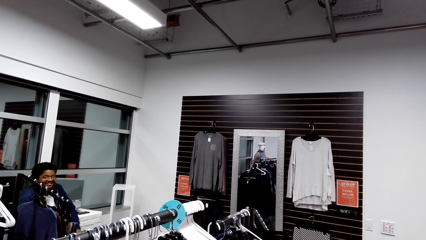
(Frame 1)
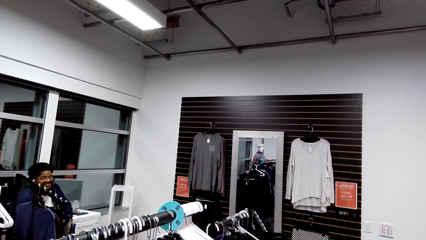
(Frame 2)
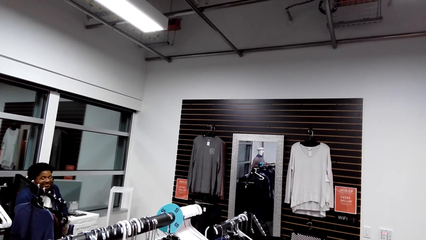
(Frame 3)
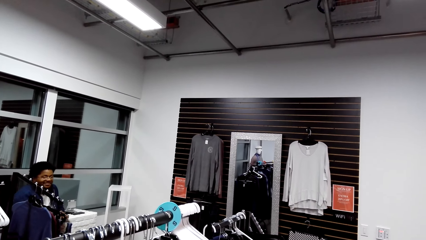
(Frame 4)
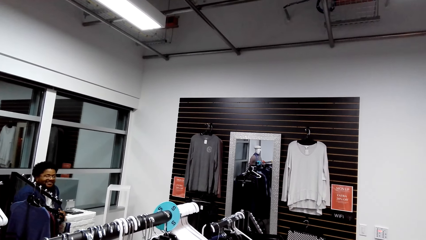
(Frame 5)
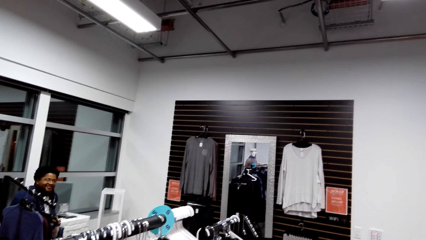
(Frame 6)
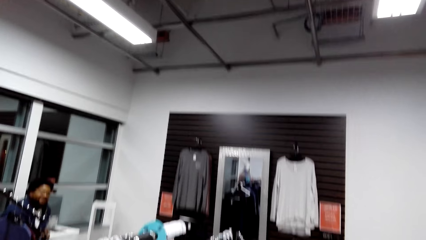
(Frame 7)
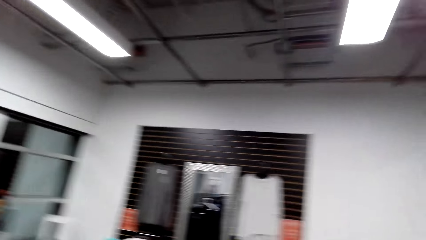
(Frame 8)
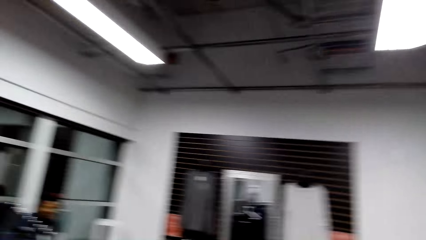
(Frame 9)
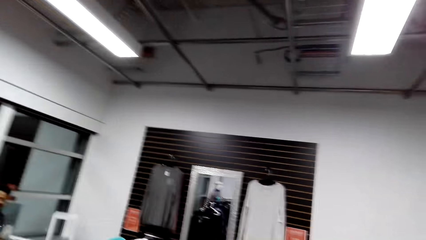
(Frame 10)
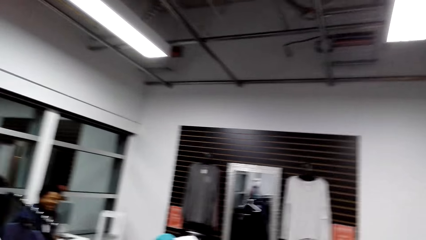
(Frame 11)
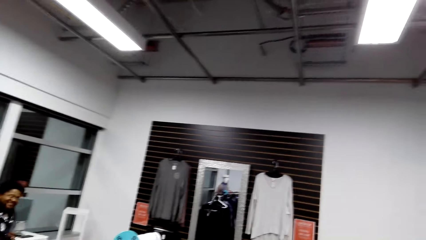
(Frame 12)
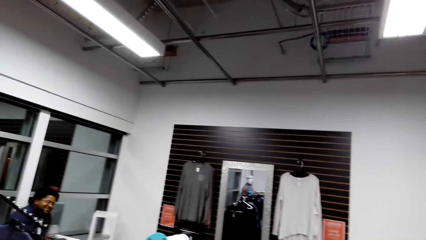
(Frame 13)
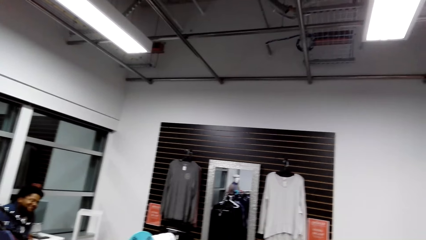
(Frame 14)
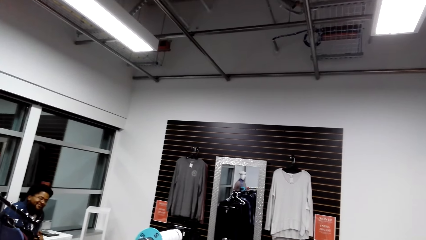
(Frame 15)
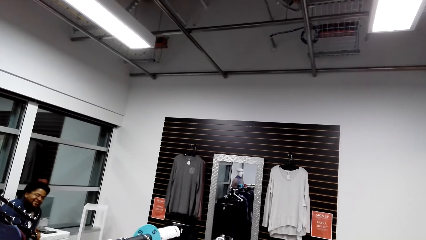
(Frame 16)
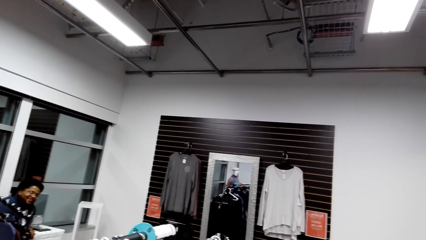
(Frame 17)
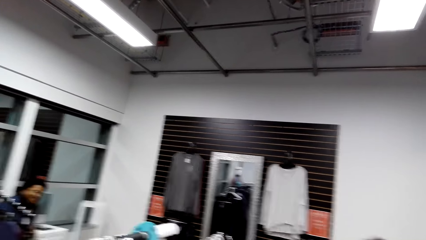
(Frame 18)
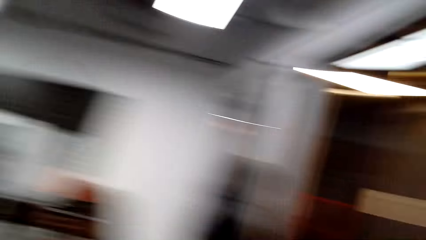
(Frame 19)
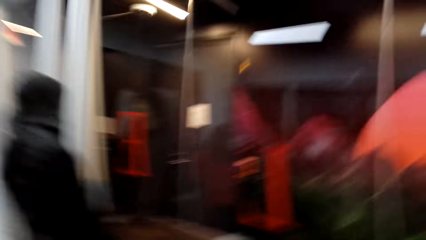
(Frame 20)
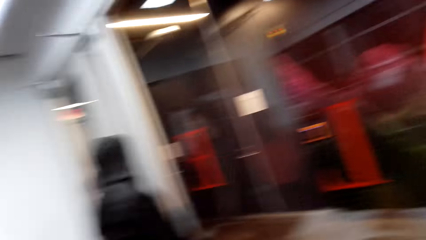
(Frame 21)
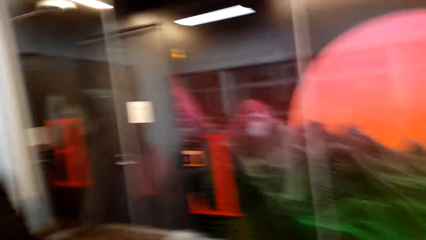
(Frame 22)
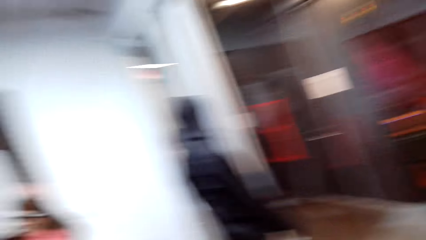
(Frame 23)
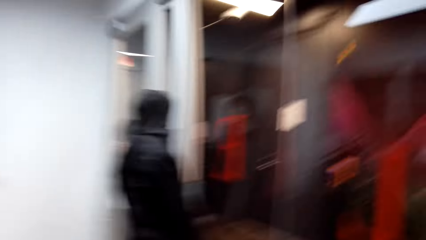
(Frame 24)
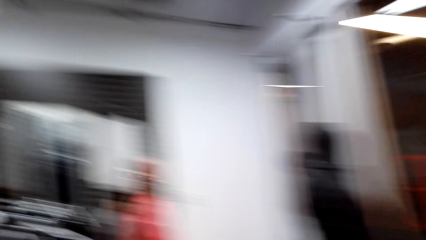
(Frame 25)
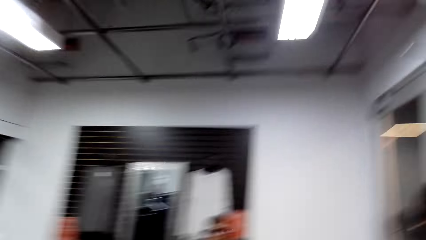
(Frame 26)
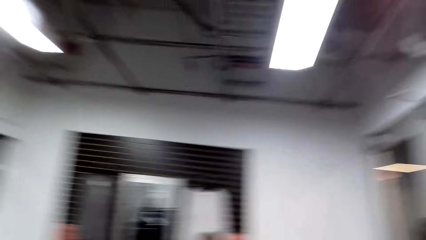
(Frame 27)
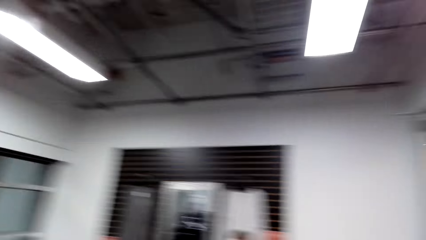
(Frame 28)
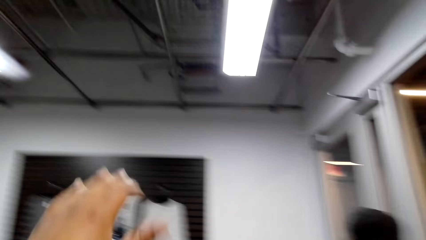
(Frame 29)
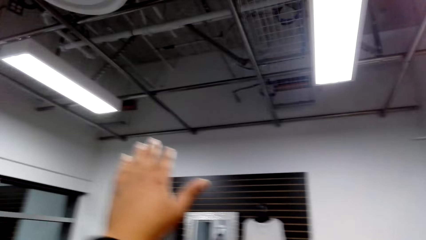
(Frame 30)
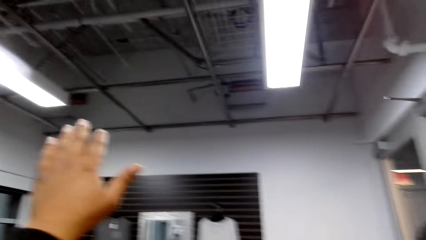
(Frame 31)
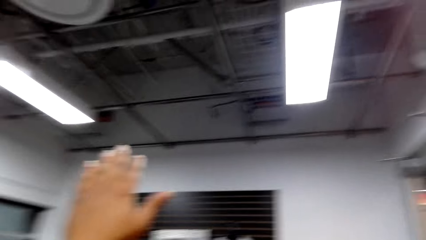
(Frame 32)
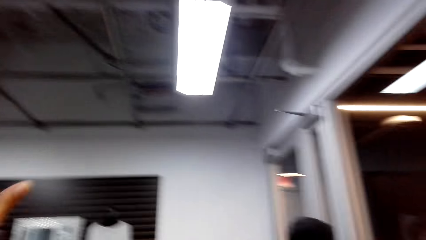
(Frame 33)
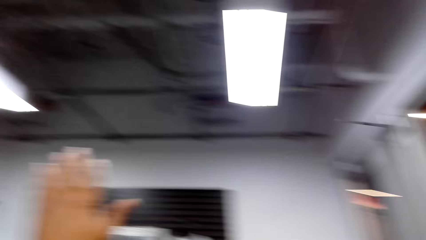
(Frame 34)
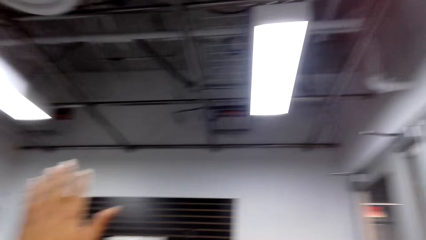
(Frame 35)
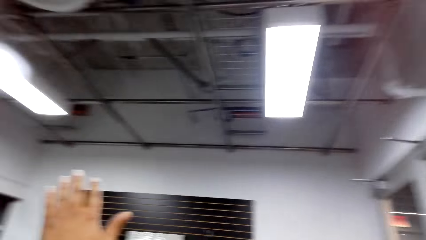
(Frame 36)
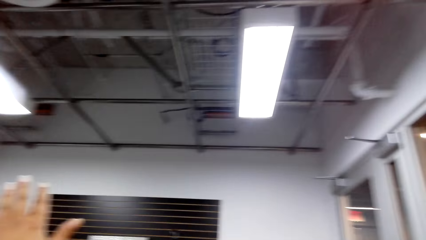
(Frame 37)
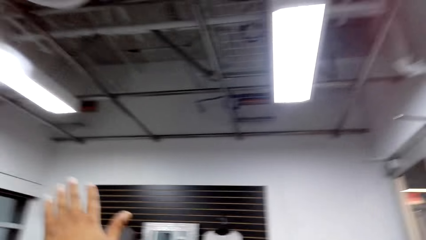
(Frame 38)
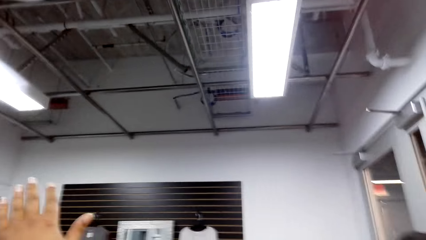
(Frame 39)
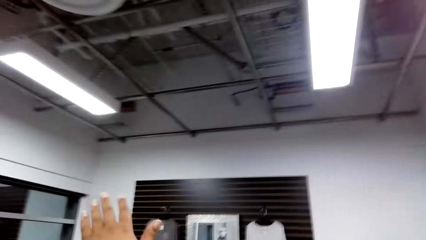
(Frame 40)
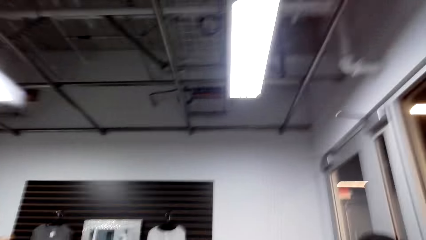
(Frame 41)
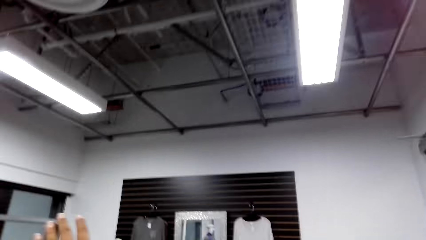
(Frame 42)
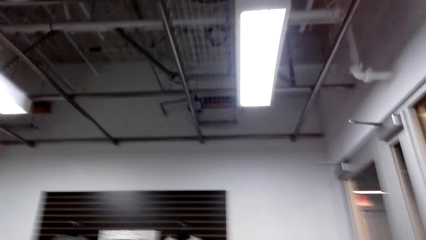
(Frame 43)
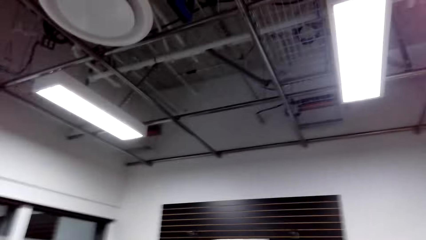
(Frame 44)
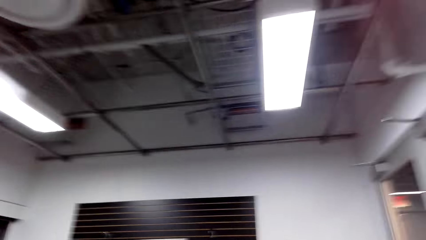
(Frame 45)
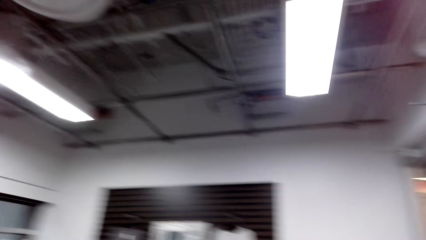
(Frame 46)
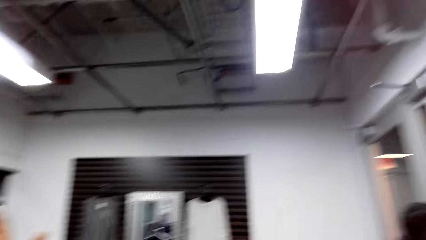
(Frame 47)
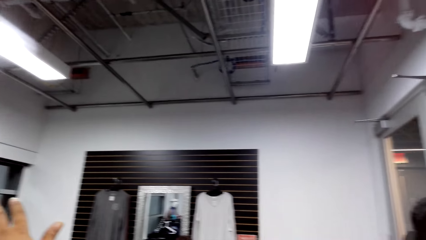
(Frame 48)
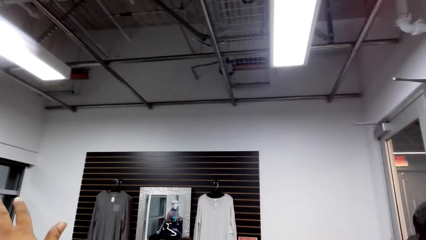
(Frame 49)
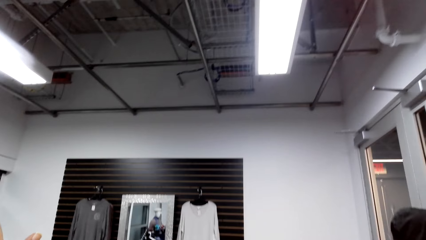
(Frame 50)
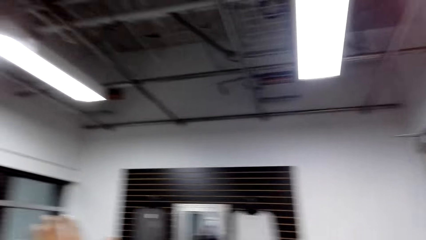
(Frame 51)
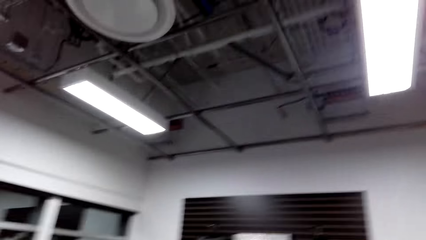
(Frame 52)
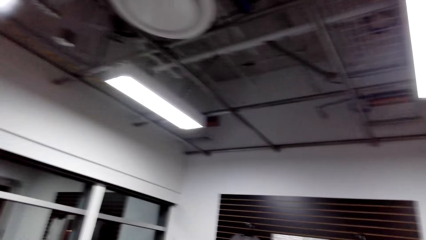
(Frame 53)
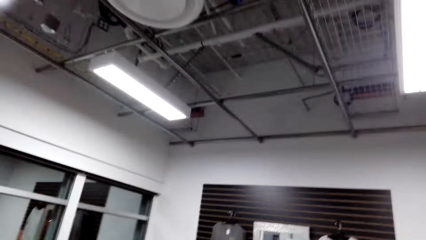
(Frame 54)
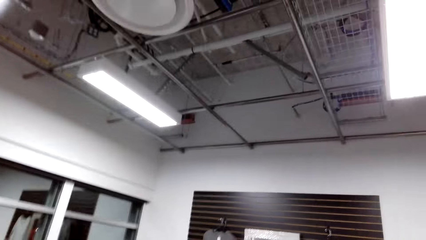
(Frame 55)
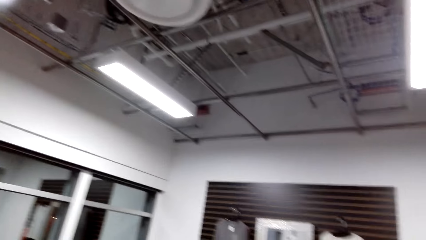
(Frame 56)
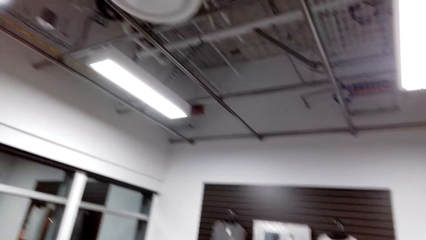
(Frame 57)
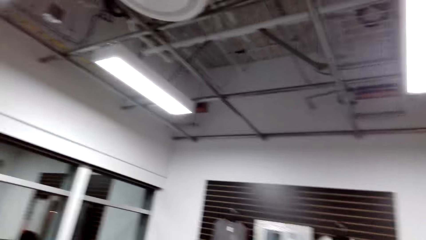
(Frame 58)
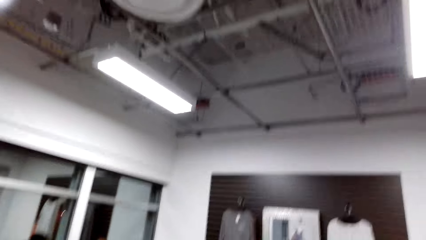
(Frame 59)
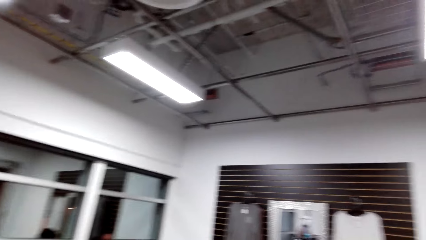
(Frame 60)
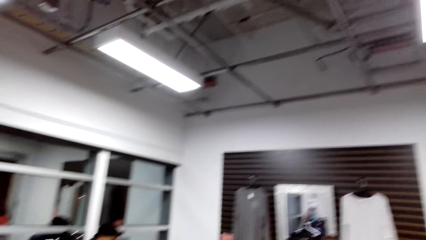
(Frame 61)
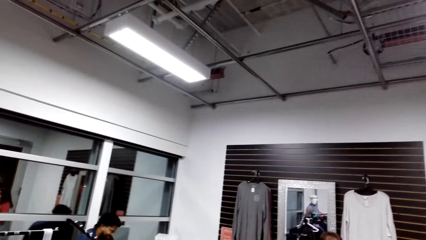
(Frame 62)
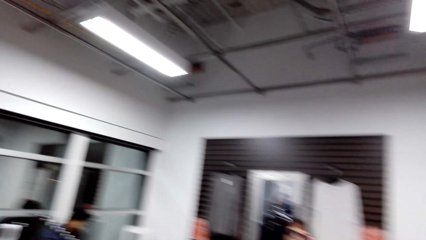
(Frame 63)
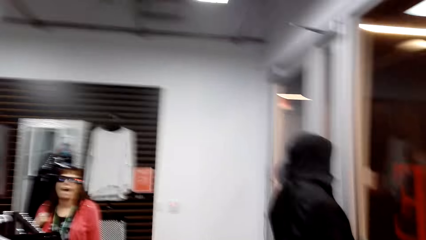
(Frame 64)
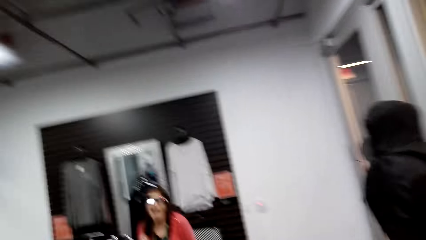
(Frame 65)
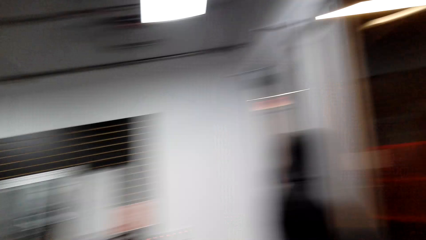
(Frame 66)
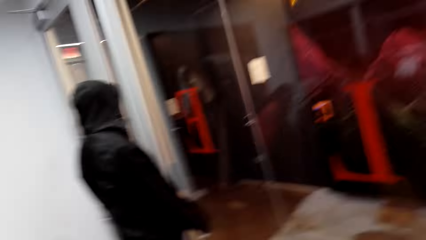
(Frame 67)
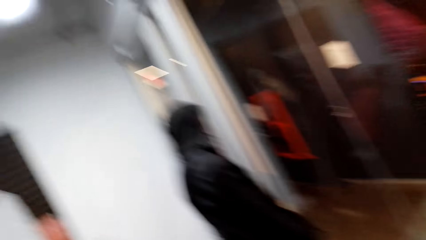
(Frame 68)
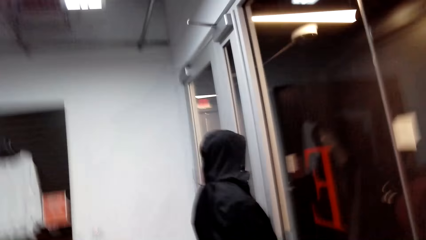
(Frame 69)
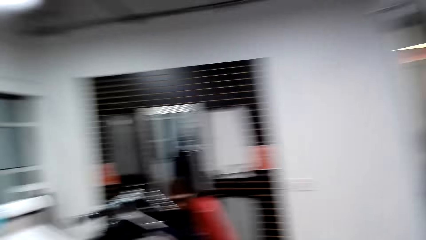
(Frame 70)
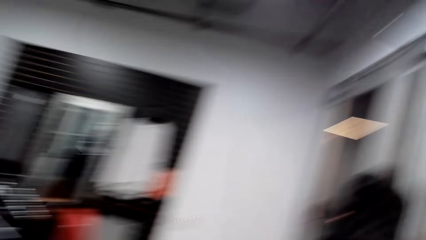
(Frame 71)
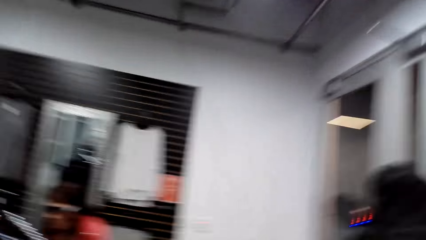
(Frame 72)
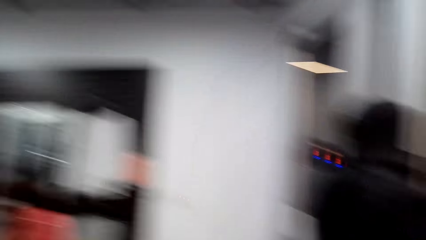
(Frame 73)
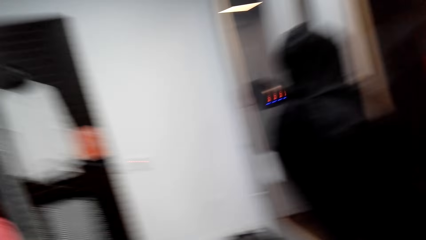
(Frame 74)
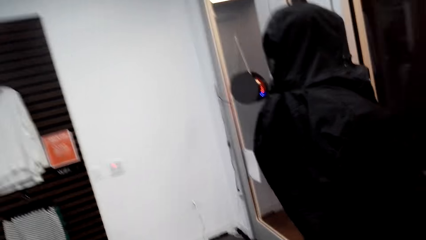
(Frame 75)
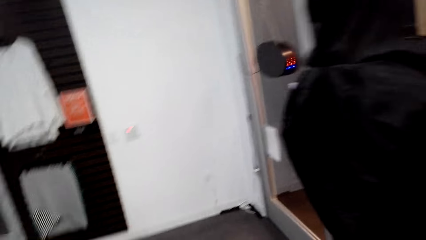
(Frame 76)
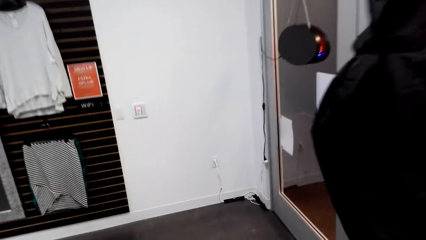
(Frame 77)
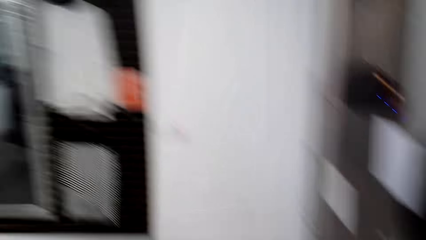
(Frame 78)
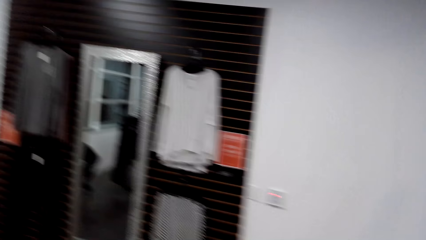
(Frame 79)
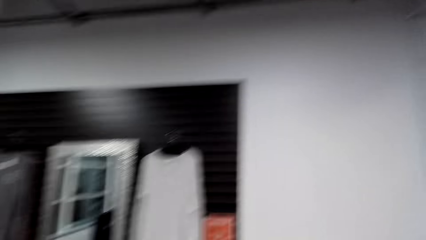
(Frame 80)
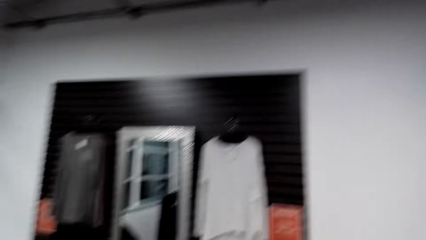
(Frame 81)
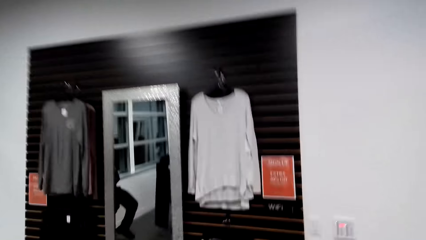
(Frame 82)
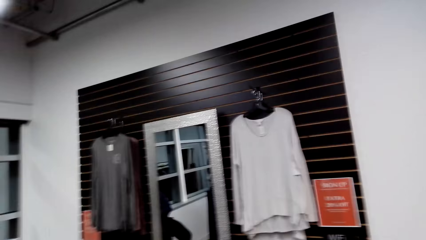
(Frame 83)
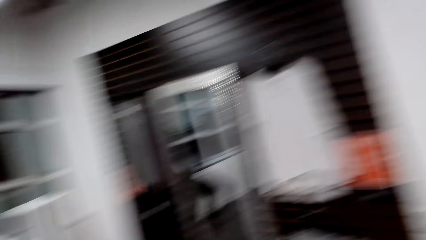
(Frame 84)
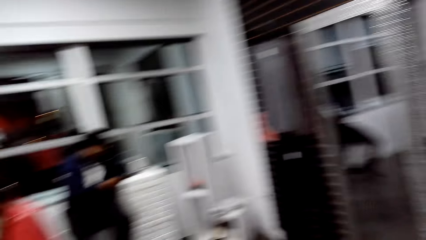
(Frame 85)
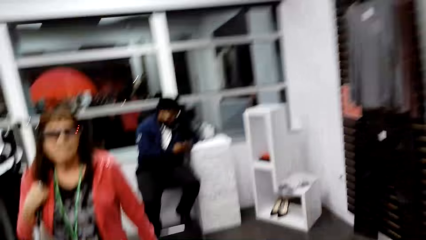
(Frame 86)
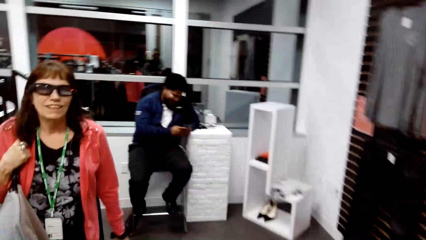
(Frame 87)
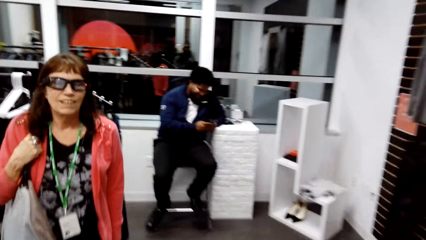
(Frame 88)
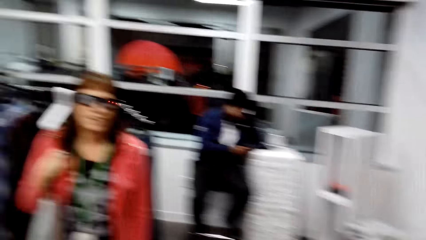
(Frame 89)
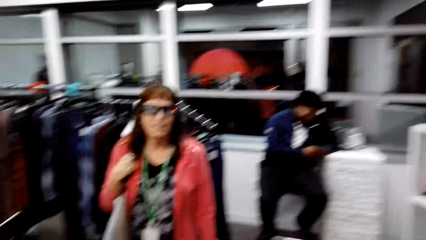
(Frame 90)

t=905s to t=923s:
A man nods his head. The camera wearer dialogues with a person. He looks around the clothing store. He lifts his hand. He dialogues with another person. He walks around the clothing store.
